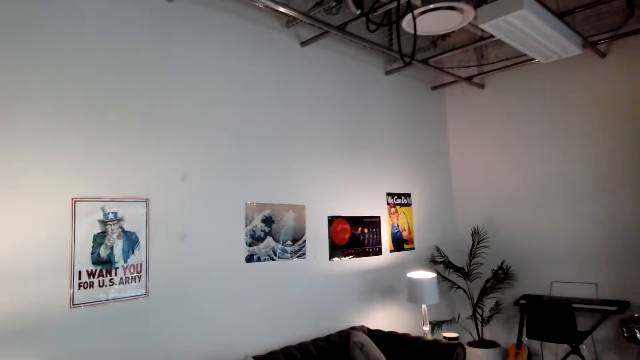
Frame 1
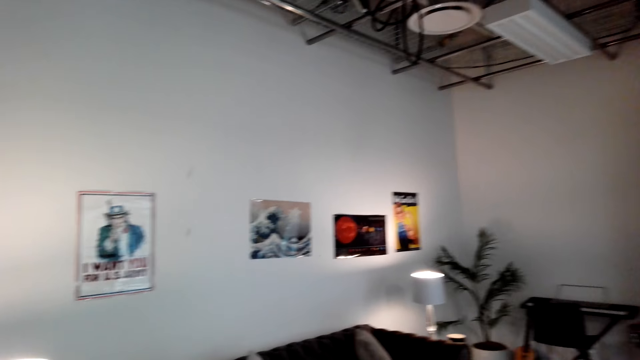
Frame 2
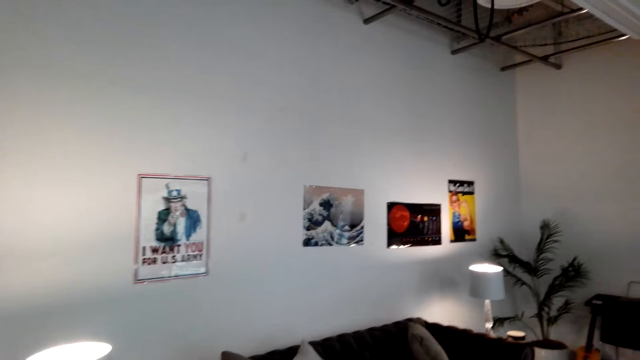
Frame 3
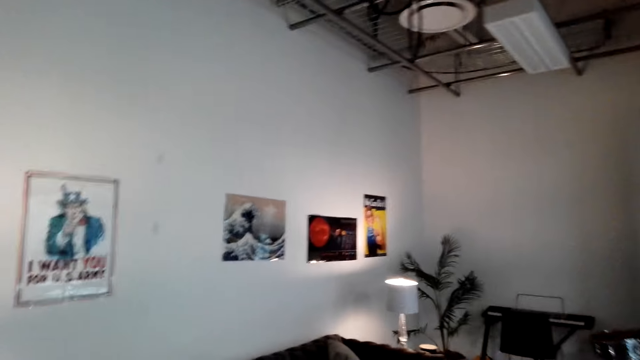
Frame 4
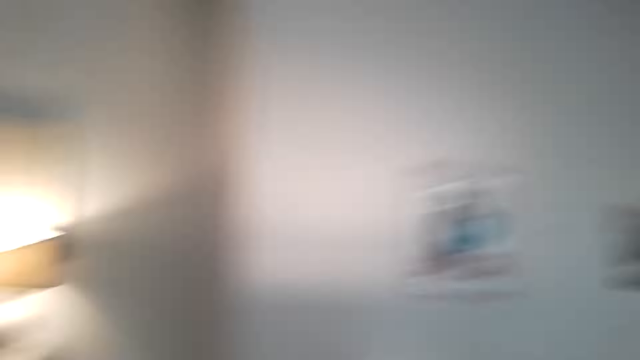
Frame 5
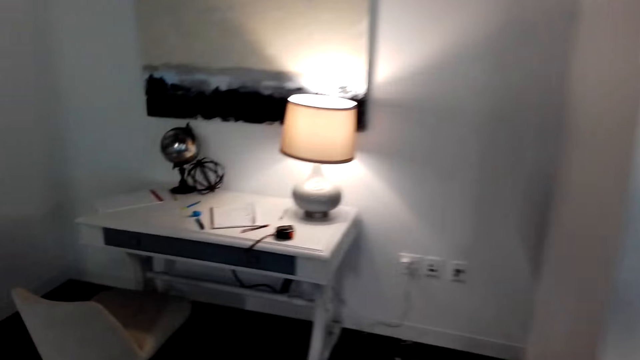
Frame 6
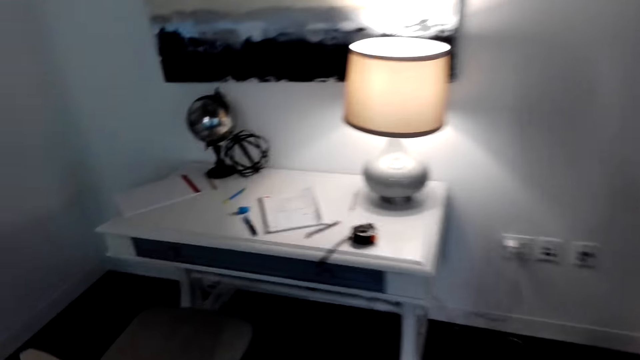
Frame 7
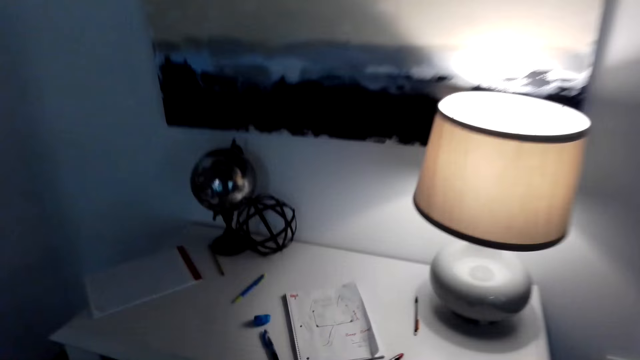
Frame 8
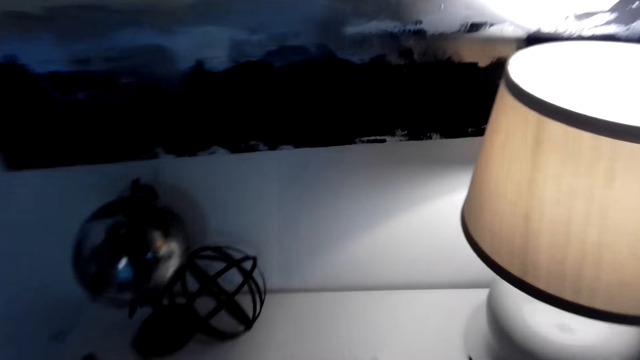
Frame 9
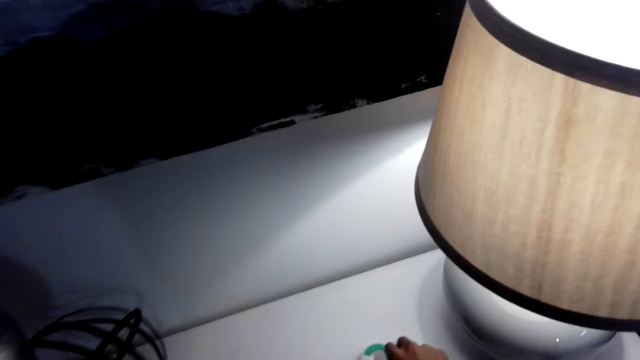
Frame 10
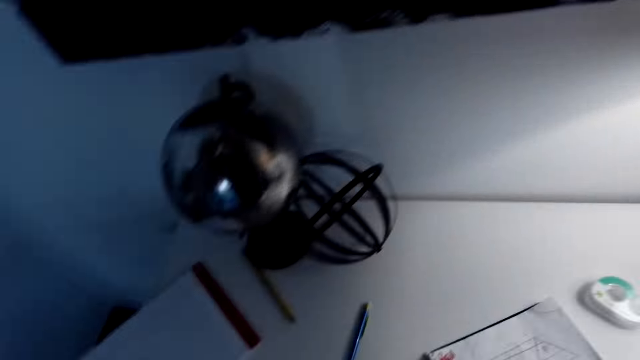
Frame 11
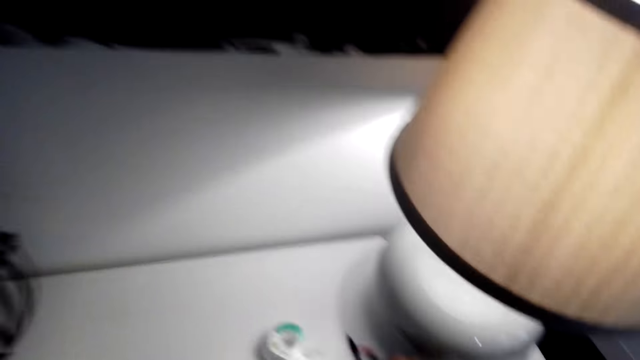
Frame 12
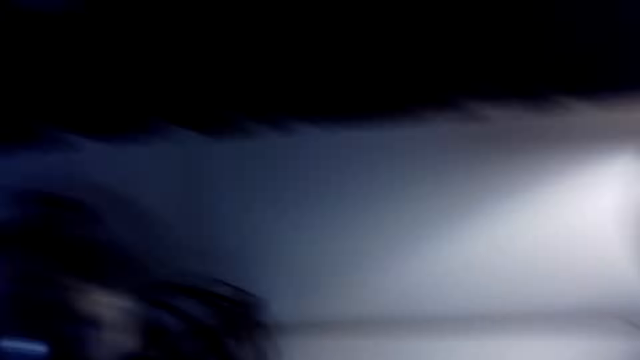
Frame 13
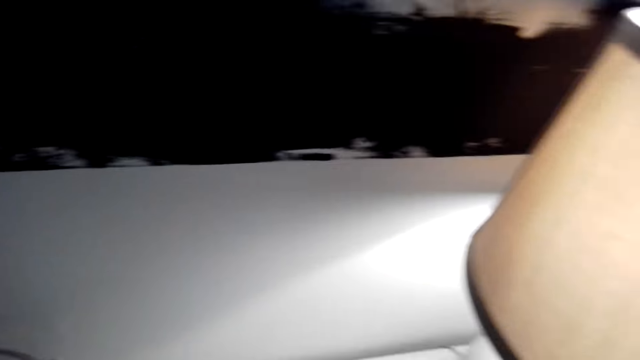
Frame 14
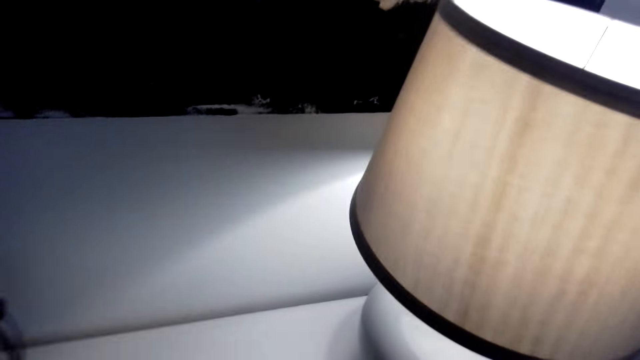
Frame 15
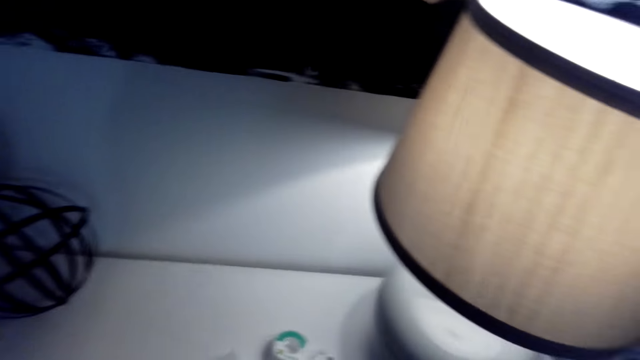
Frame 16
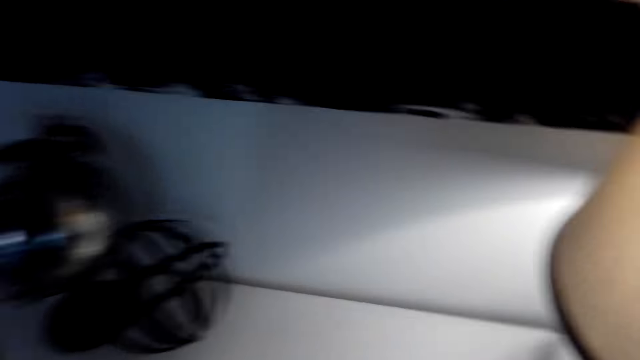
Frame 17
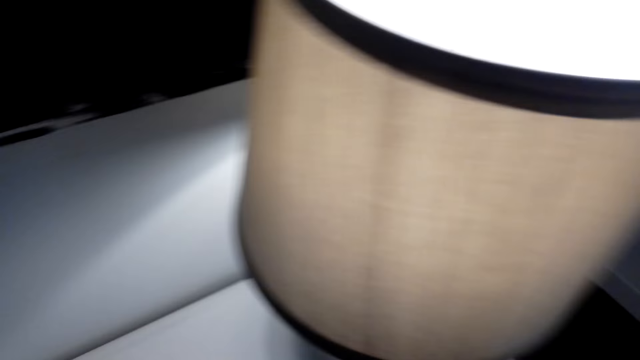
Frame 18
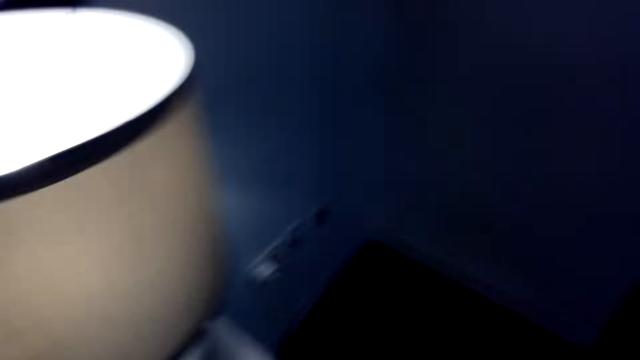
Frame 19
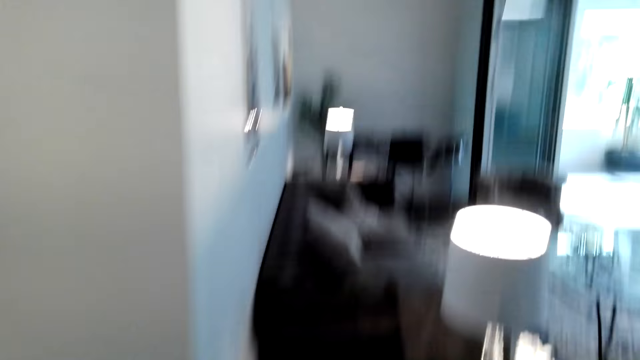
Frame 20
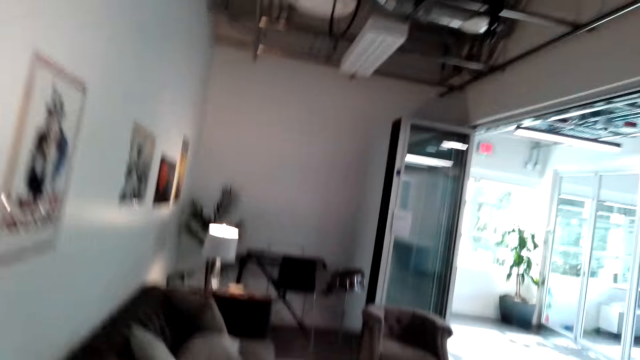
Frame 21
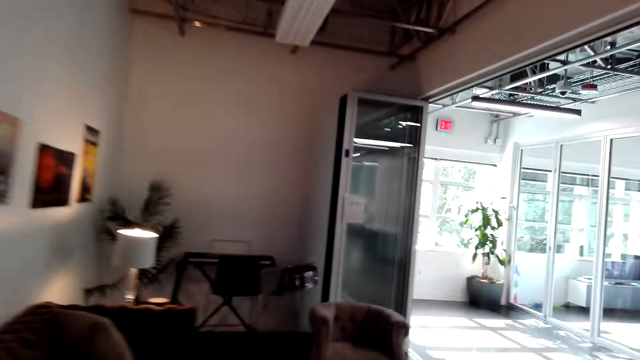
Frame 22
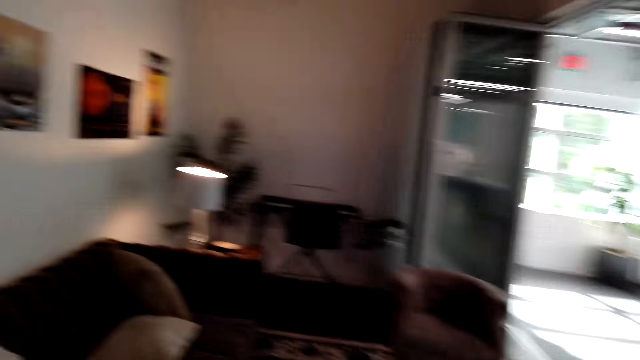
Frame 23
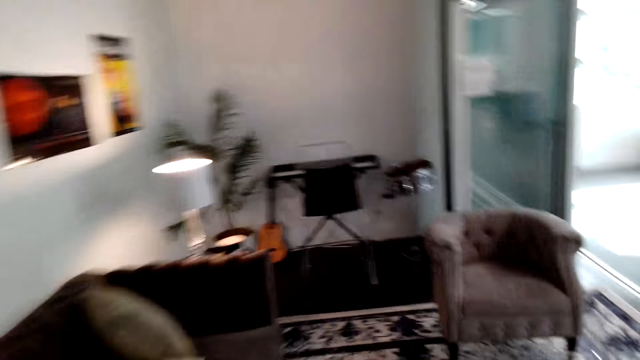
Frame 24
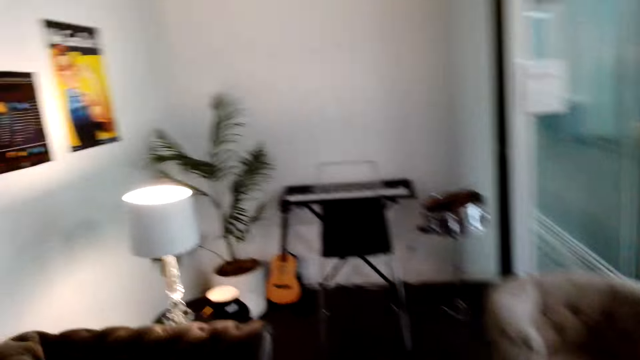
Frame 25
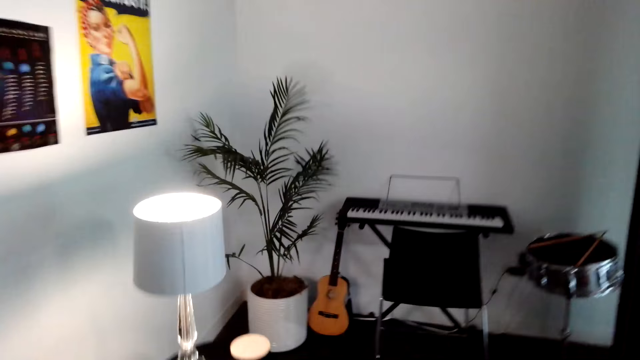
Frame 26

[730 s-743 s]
The camera wearer looks at the posters on the wall. They pick the pen from the table. They walk to the piano.

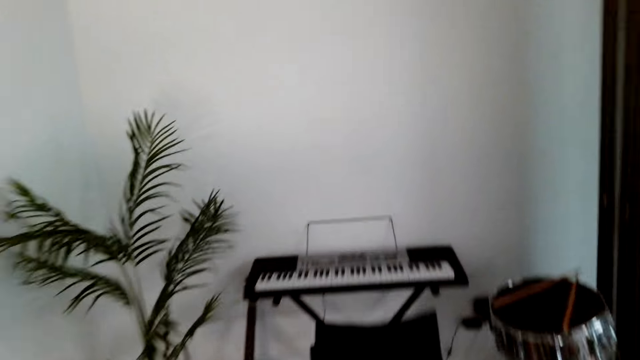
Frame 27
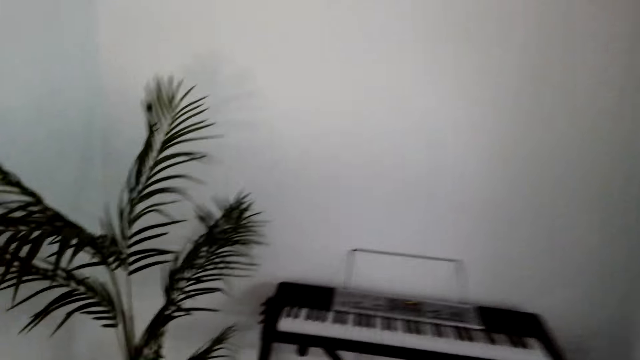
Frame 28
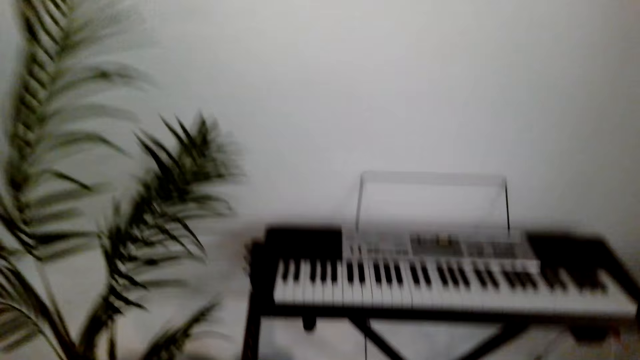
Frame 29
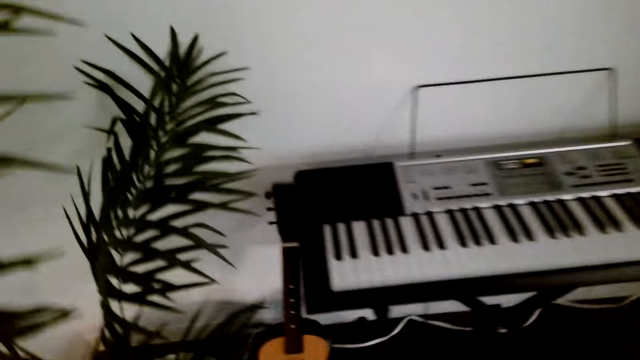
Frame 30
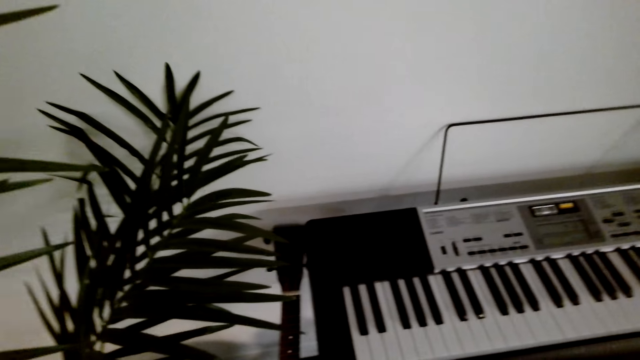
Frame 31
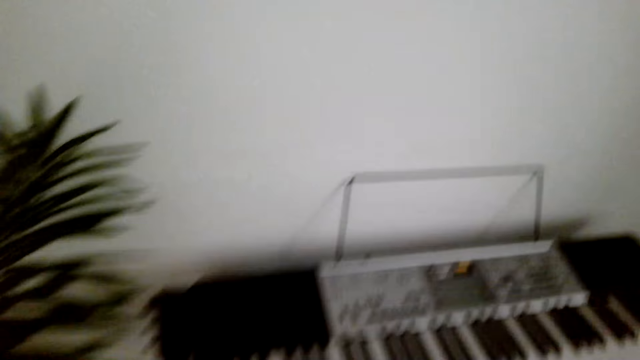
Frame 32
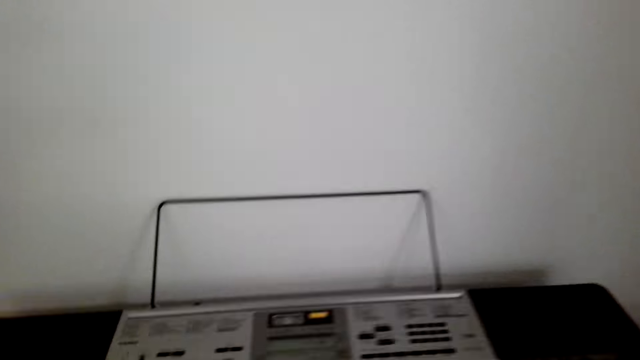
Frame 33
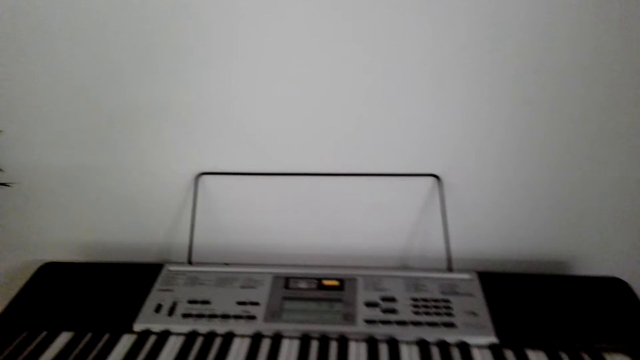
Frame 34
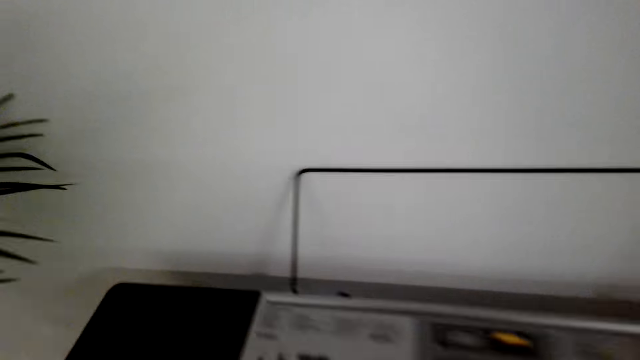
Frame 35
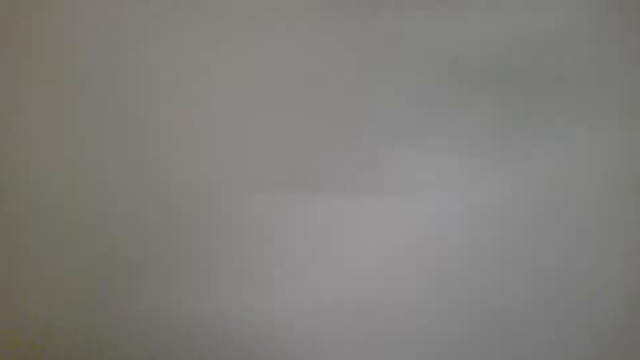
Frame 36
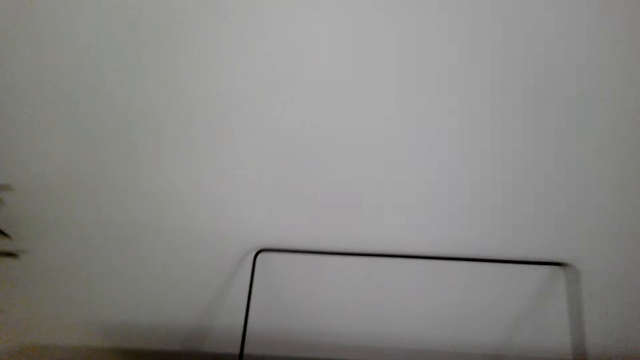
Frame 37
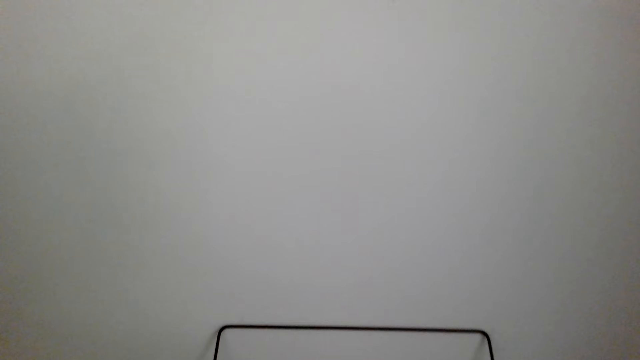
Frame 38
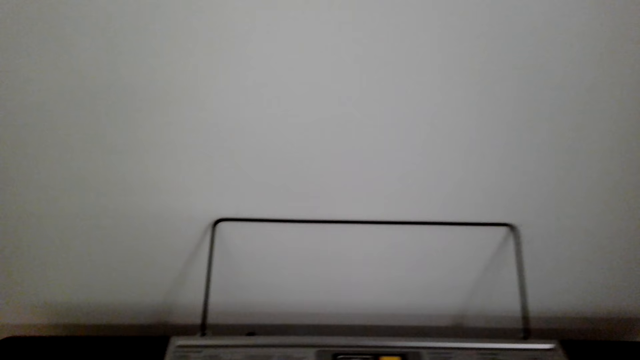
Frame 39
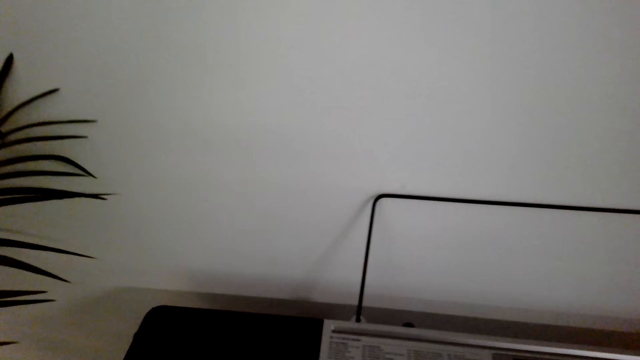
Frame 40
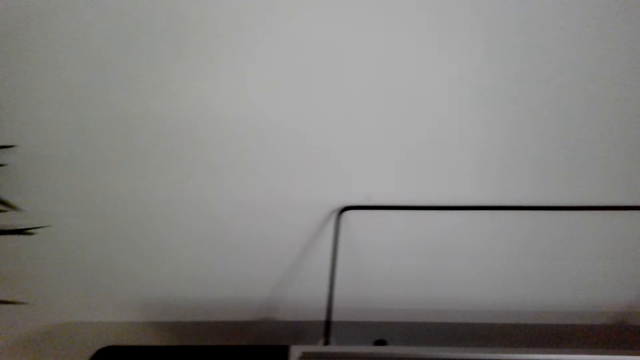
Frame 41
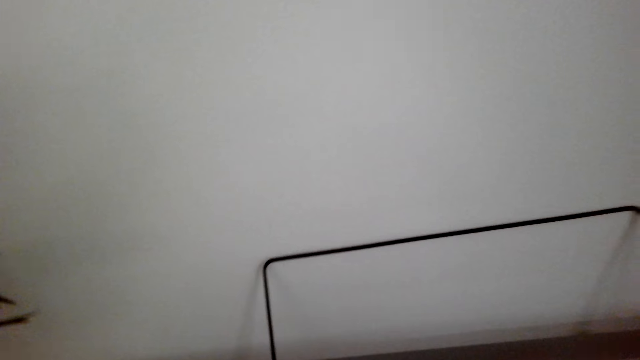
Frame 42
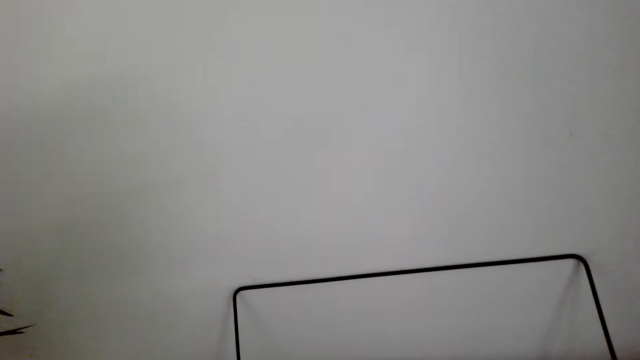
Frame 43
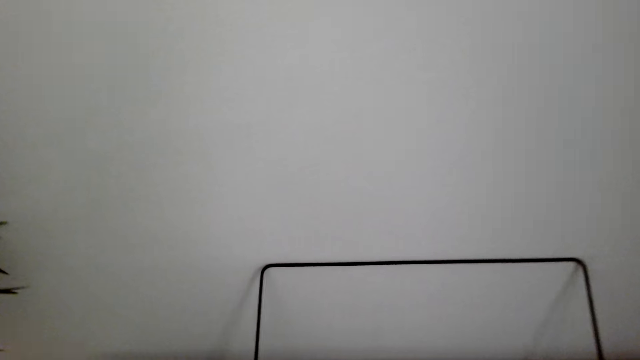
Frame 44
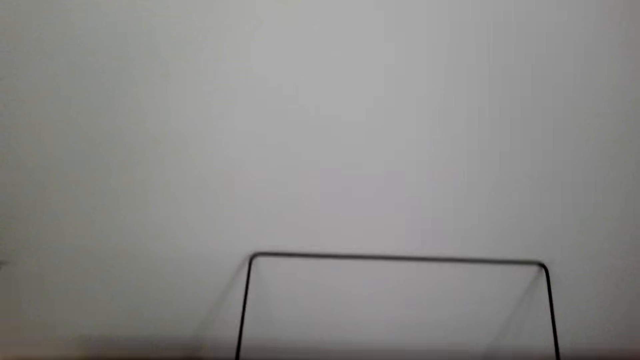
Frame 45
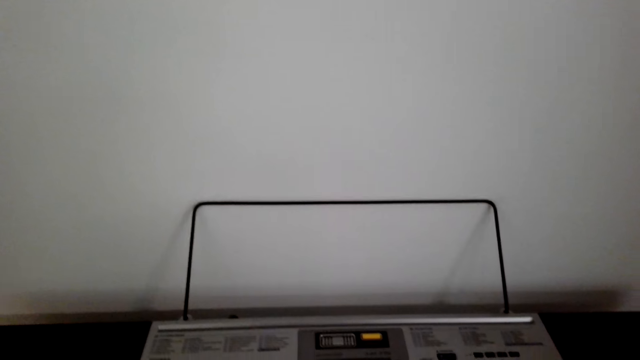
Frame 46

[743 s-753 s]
The camera wearer pulls the seat.
